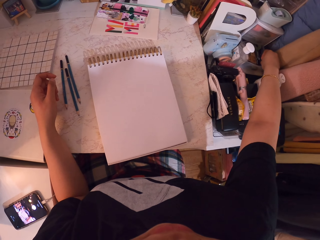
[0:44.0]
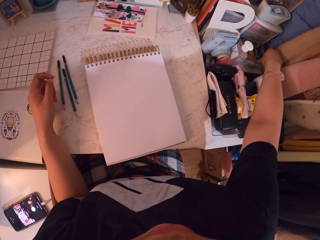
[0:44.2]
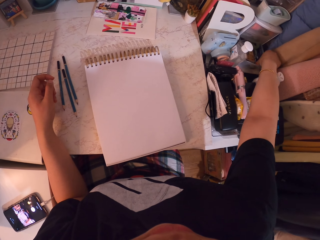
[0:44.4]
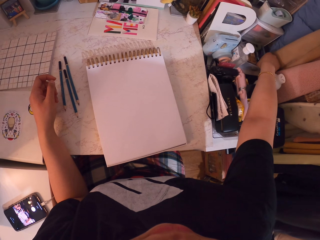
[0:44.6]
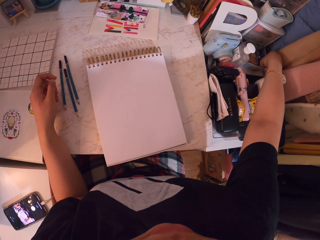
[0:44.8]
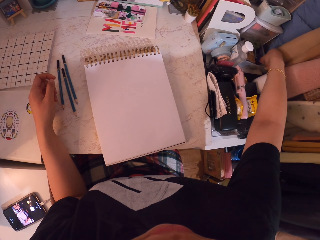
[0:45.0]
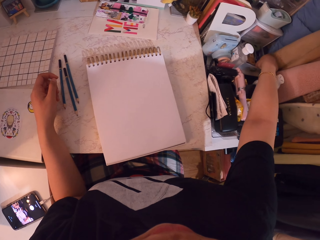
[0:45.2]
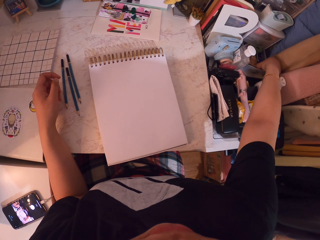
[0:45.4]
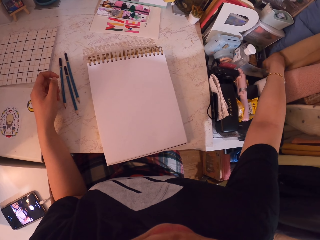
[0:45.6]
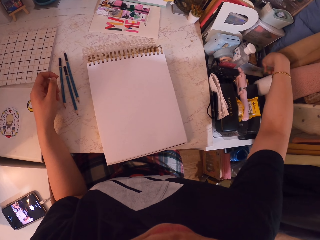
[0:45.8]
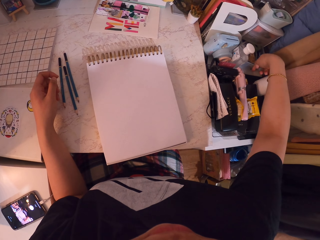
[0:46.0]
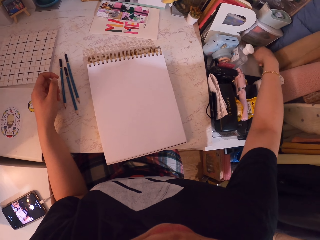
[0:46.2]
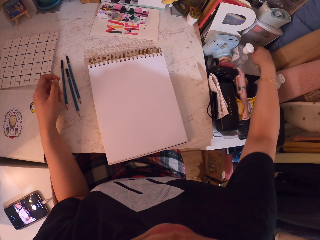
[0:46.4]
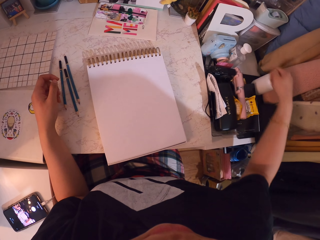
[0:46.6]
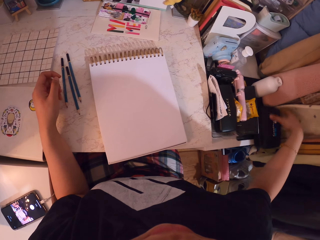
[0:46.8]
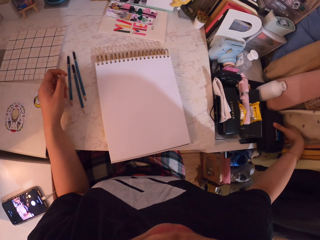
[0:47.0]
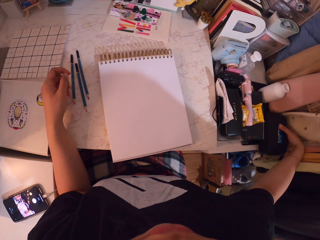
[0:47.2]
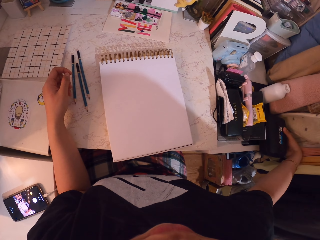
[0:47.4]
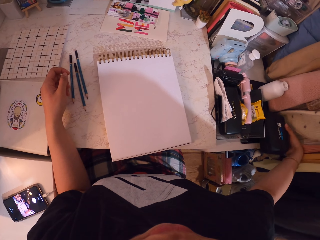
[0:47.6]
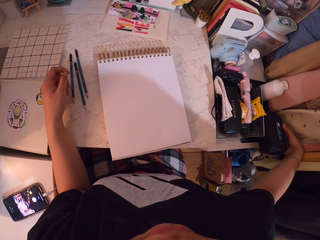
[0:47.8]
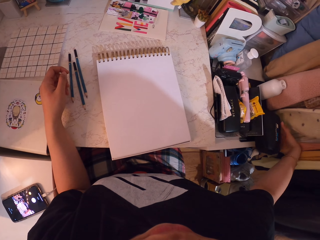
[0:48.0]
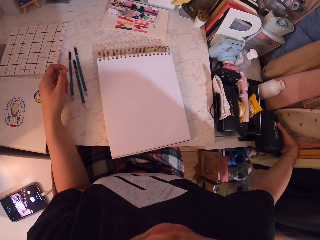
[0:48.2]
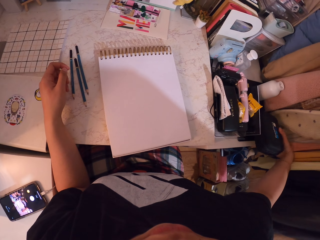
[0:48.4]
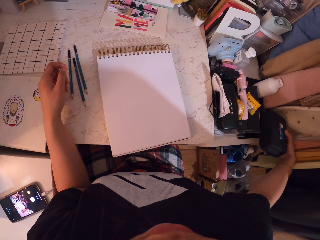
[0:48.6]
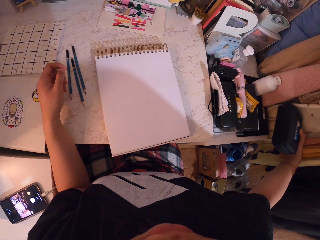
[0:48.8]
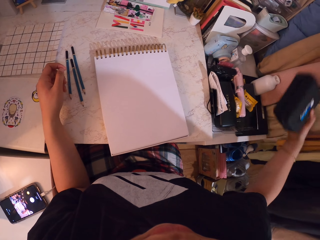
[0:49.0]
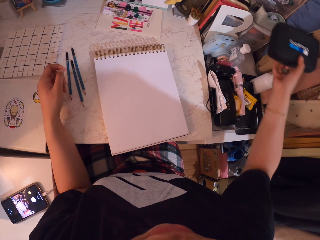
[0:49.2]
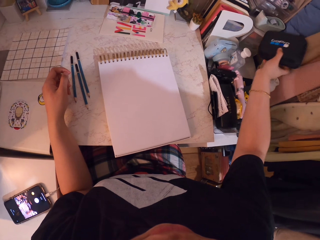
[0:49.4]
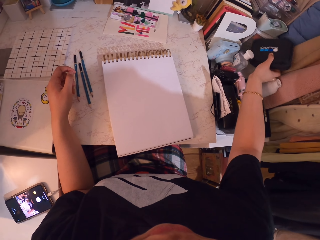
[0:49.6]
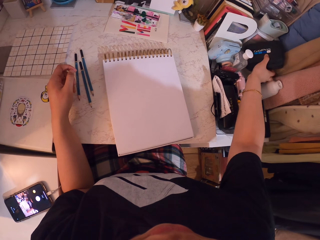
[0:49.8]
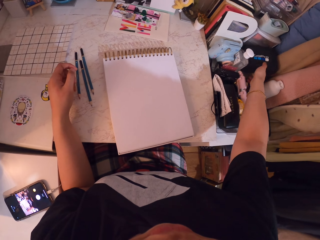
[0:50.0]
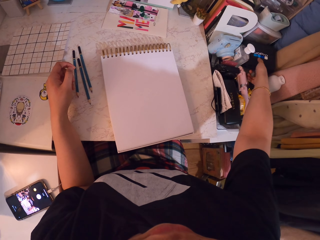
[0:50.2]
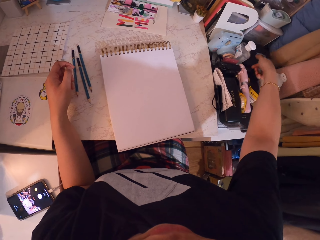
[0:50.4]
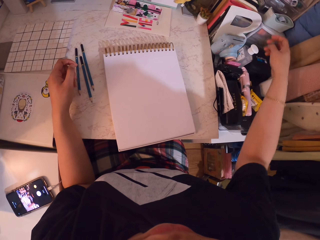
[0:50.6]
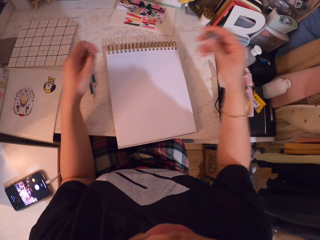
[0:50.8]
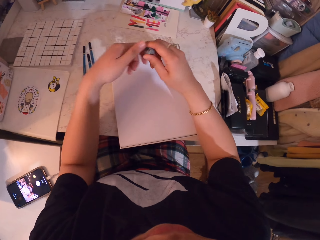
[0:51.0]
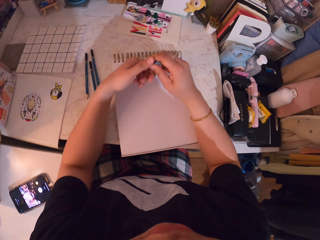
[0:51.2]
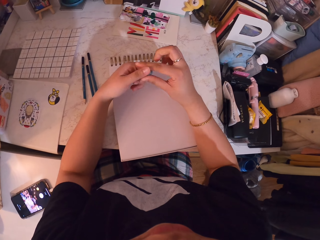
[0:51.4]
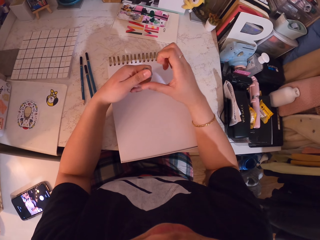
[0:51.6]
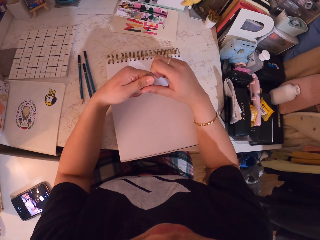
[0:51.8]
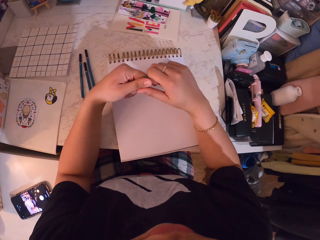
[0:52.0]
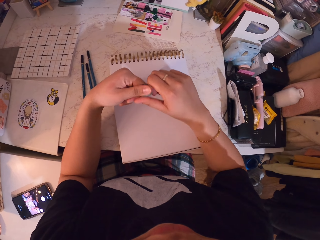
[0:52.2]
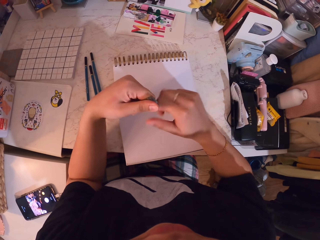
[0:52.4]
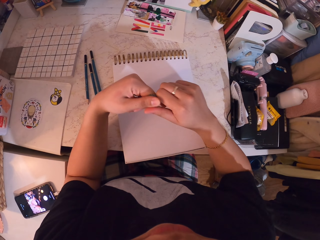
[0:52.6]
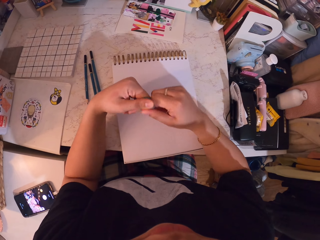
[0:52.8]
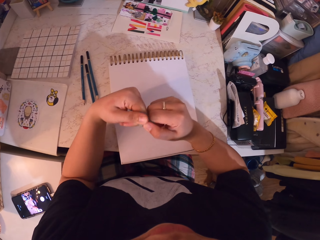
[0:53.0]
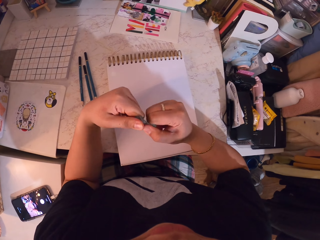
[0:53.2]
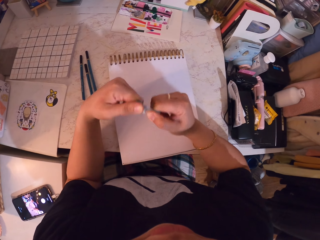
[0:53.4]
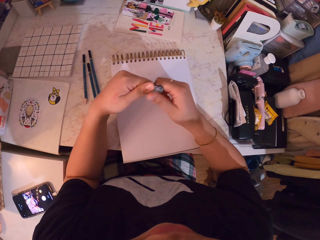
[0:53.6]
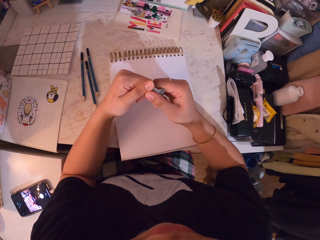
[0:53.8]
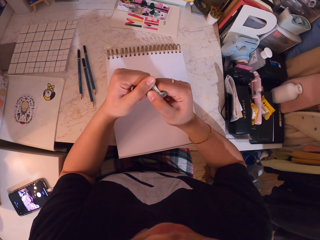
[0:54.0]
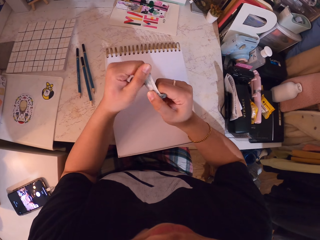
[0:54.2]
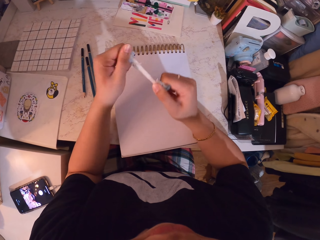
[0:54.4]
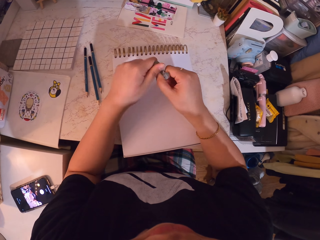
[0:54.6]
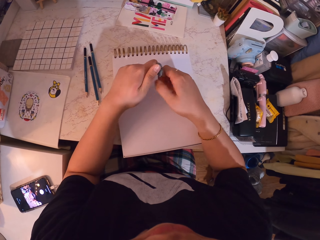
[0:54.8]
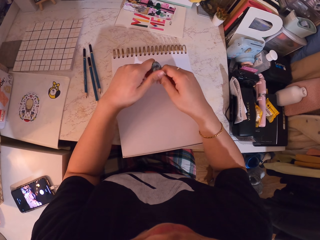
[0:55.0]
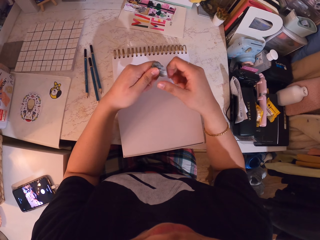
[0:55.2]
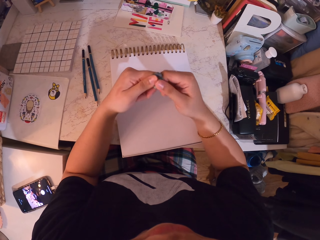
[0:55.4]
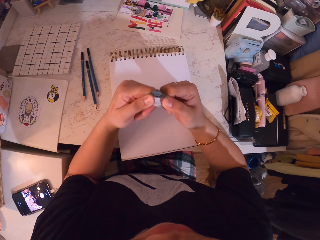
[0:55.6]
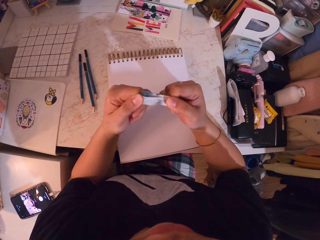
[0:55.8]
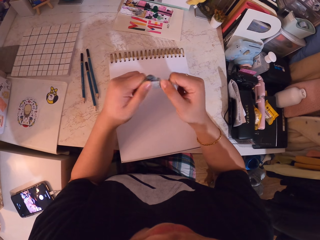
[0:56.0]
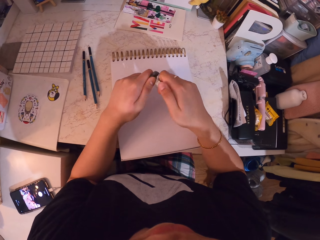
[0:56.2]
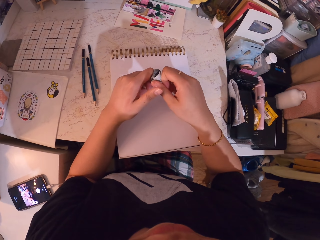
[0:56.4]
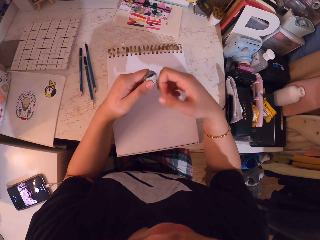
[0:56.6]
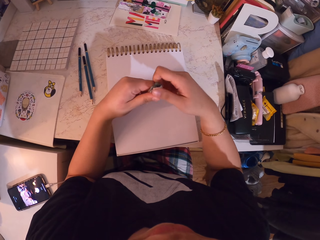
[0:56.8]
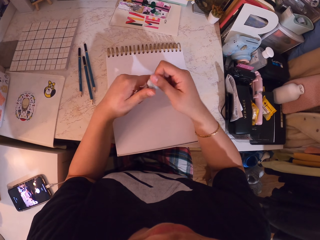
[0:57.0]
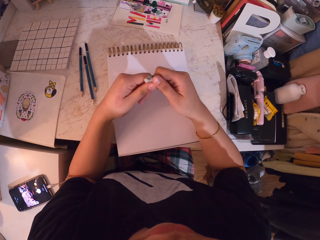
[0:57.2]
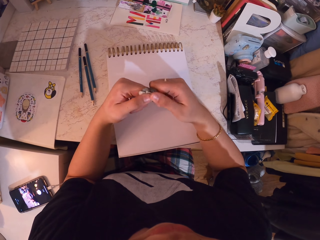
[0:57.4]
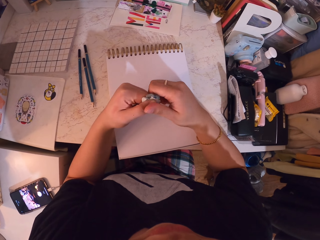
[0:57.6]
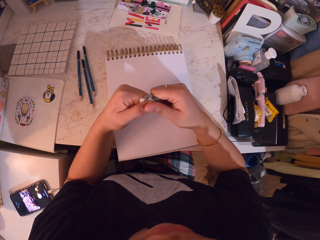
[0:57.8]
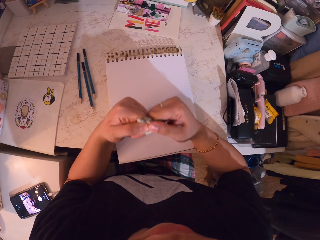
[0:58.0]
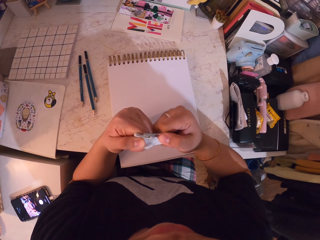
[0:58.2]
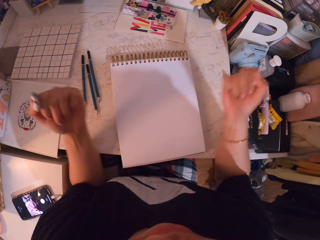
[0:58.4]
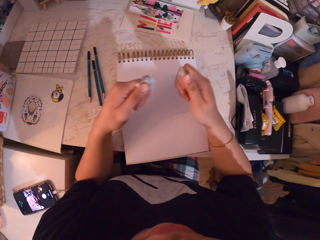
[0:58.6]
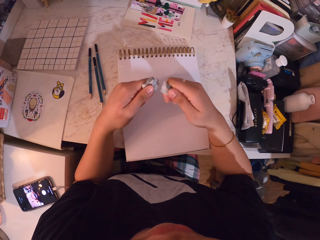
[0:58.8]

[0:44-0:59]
The camera wearer opens something. They pick up a ball gum. They close the drawer. They move the purse. They place an object to the original position. They mold something. They stretch the ball gum.

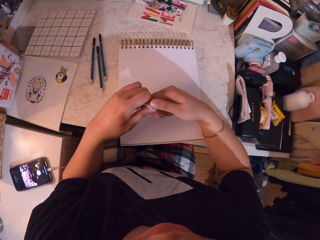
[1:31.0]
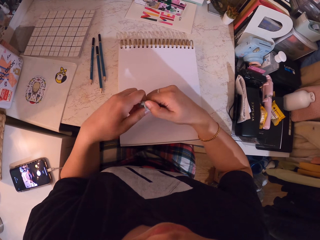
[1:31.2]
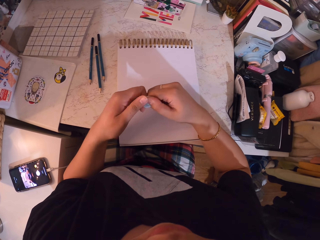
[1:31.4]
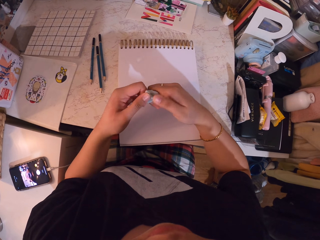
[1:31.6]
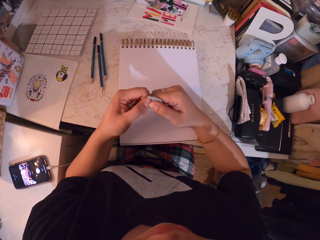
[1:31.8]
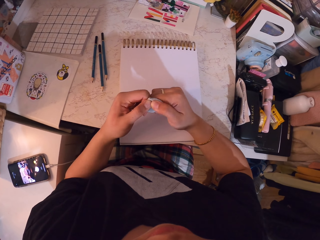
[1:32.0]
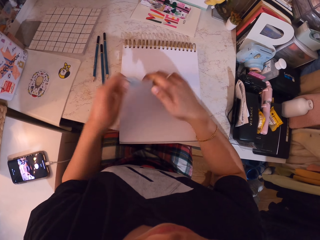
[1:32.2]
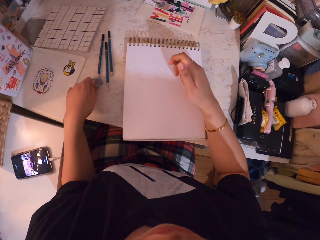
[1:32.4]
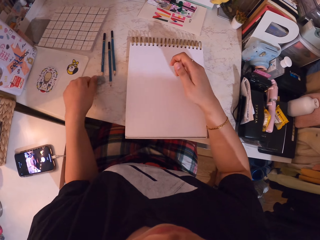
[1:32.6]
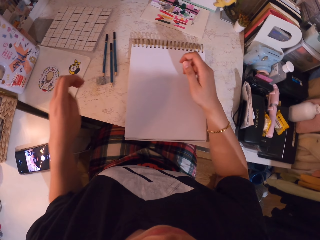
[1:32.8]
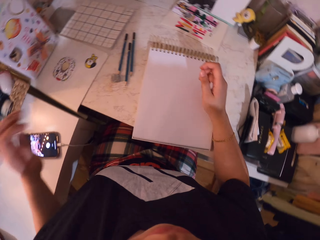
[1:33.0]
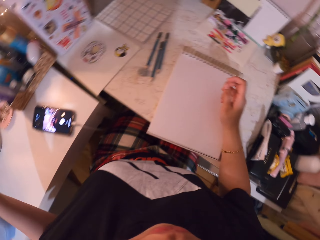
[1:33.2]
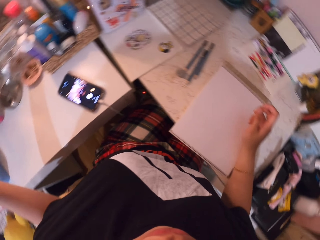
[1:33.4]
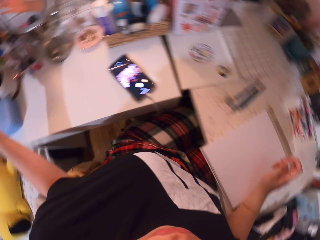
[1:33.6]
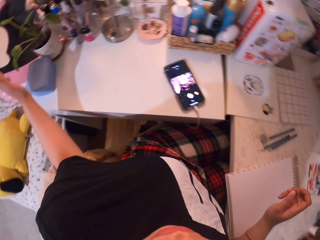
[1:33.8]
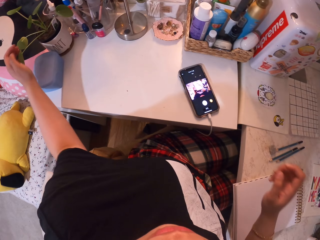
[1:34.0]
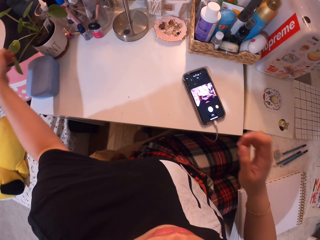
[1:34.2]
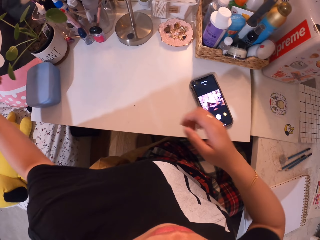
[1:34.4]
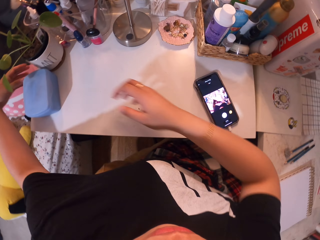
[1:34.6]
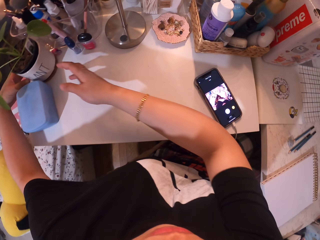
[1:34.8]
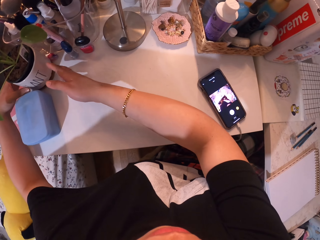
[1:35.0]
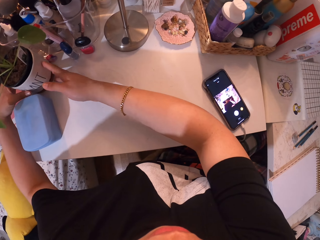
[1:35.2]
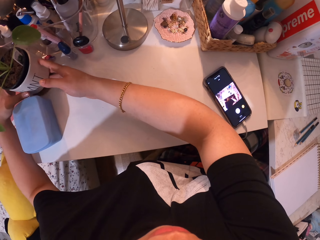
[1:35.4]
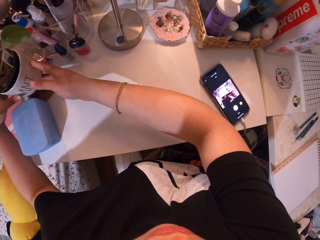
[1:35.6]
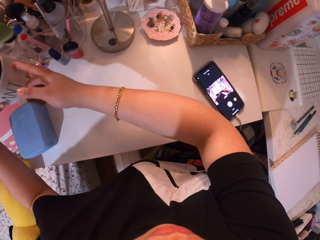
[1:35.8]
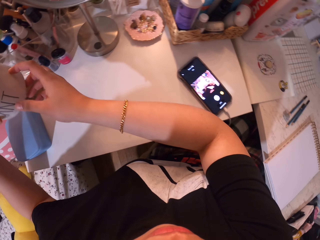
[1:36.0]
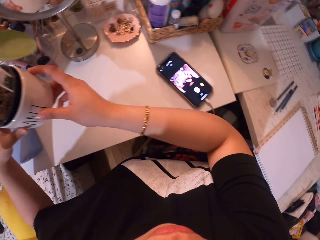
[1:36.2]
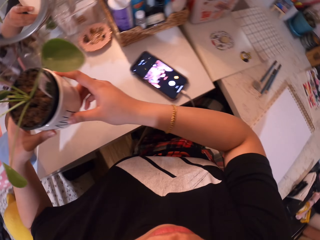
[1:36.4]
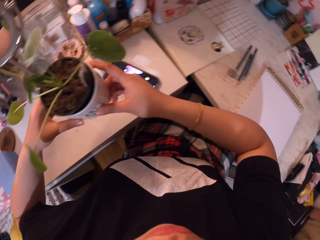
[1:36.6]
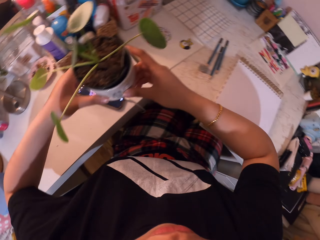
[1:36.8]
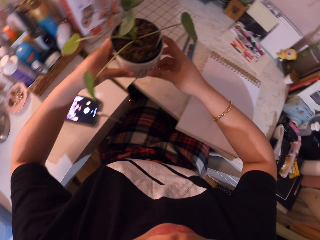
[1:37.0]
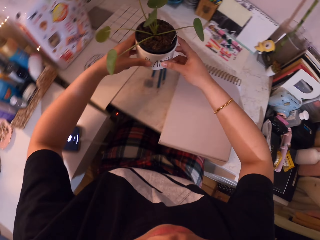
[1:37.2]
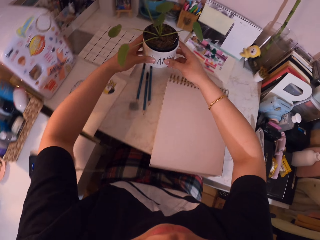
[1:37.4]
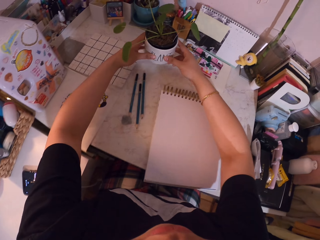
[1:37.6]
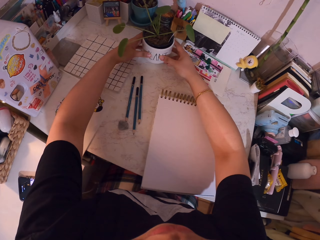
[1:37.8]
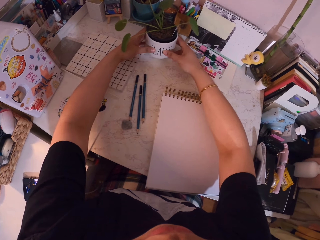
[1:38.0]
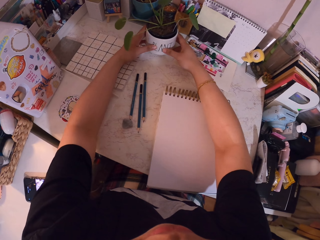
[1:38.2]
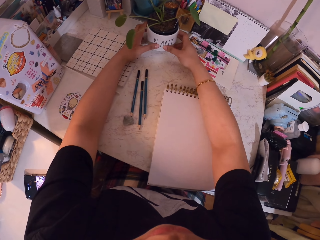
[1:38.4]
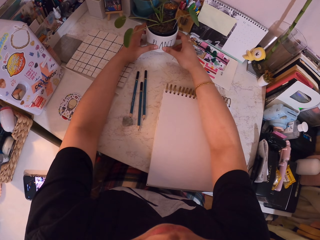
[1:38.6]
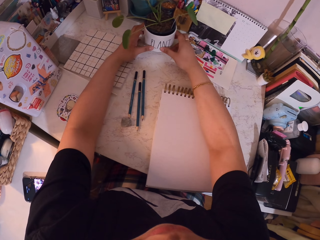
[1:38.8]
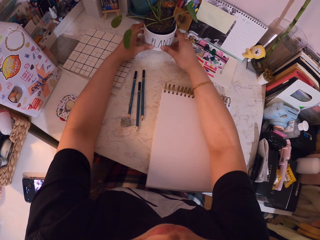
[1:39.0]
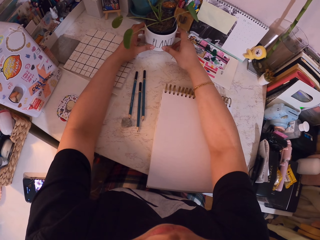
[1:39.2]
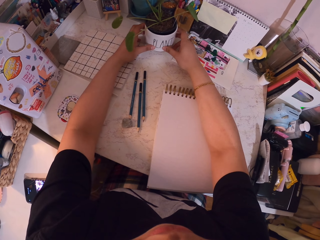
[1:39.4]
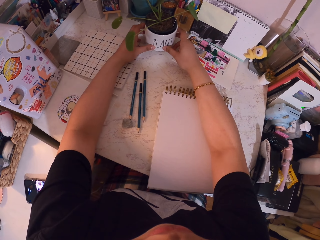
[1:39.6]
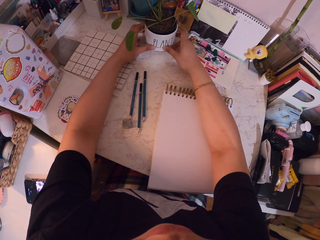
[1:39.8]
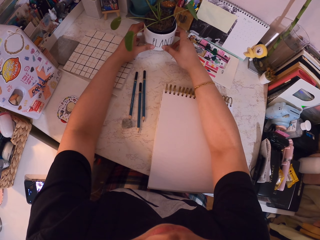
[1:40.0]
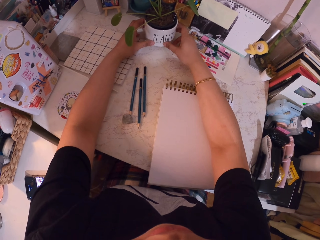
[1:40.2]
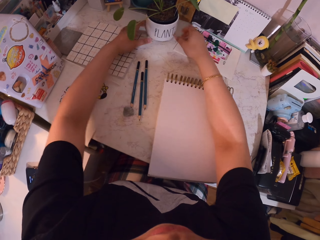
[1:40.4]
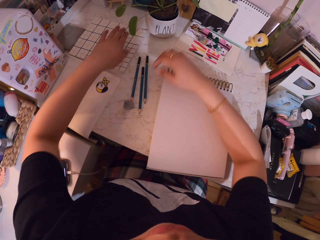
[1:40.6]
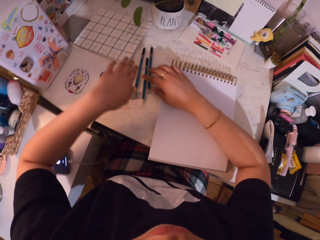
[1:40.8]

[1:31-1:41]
The camera wearer places the ball gum on the table. They reach for the flower pot or plant vase. They pick up the plant vase. They place the flower pot on the same table with the book.
